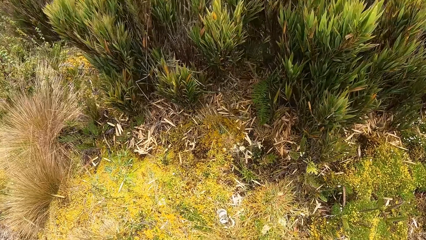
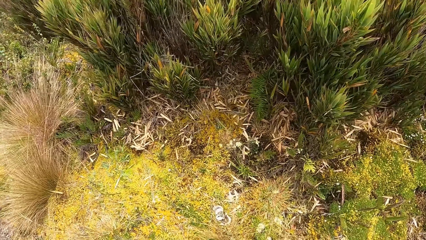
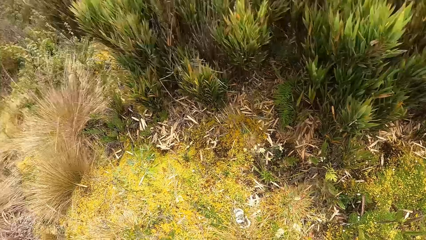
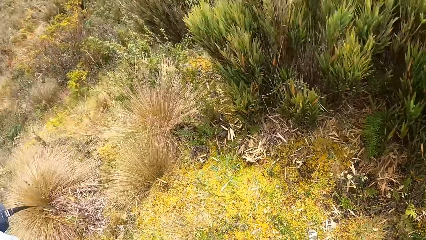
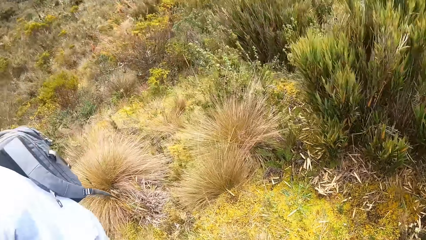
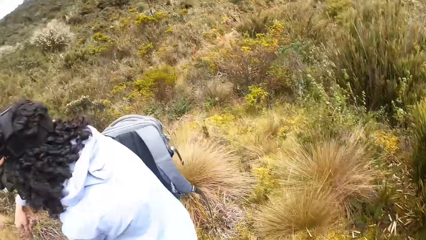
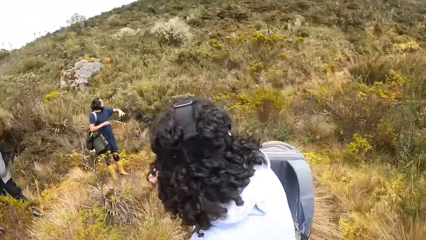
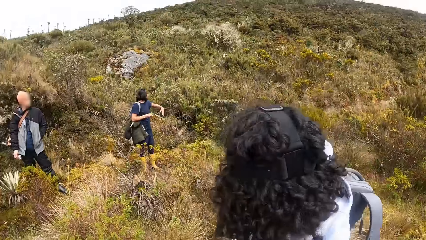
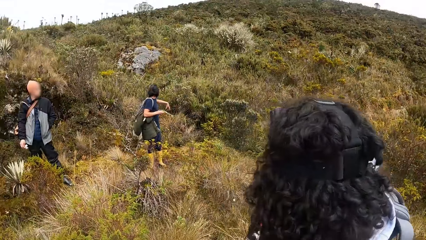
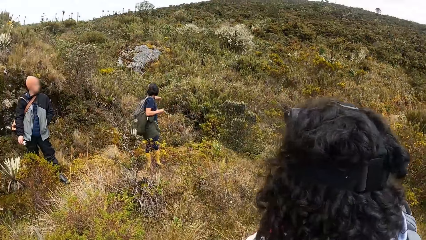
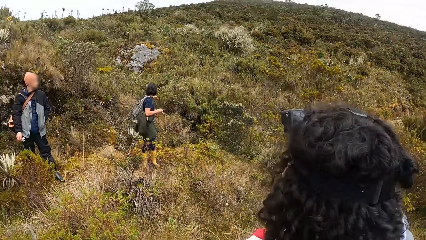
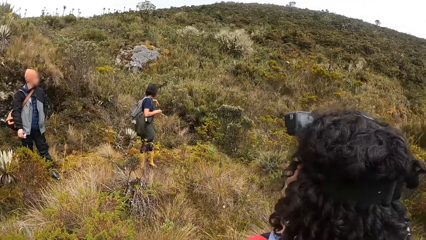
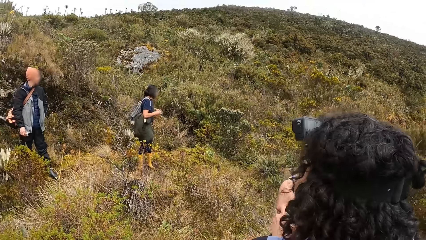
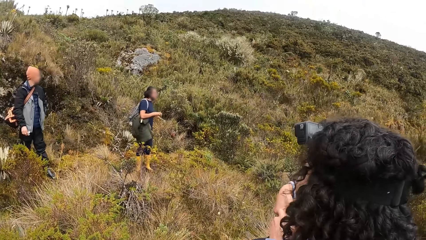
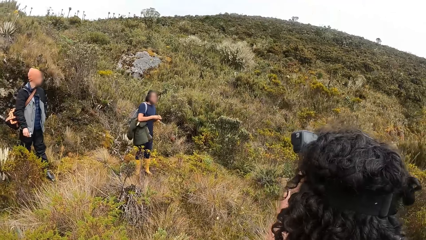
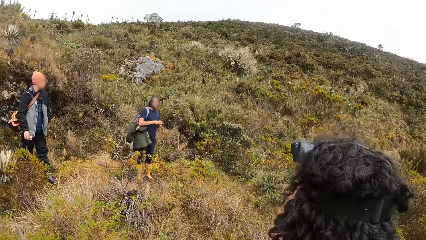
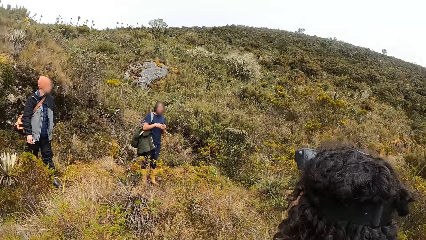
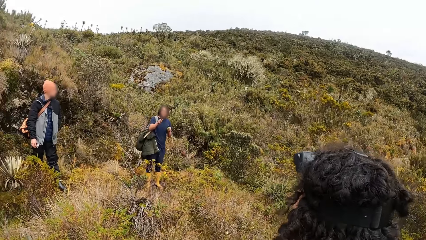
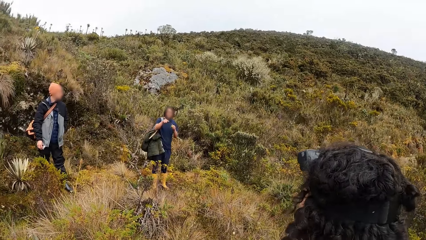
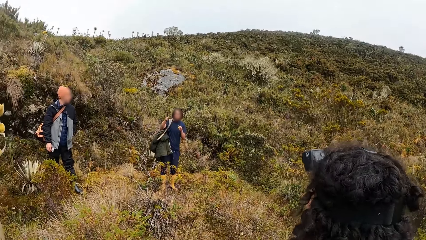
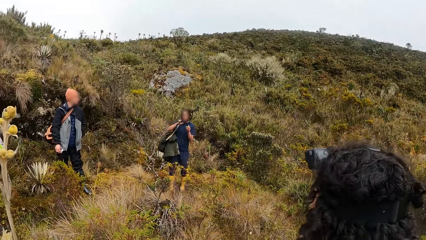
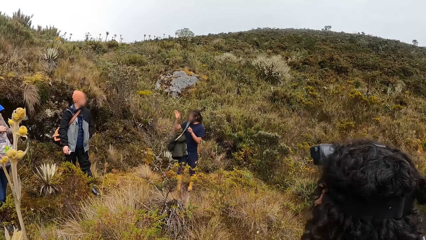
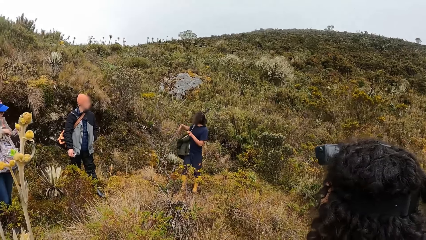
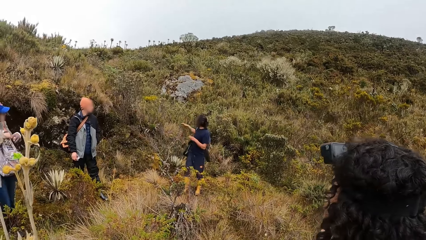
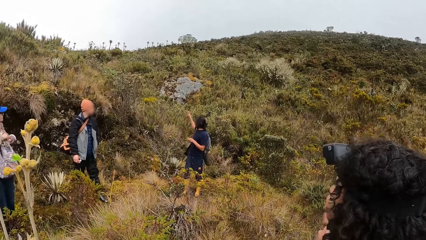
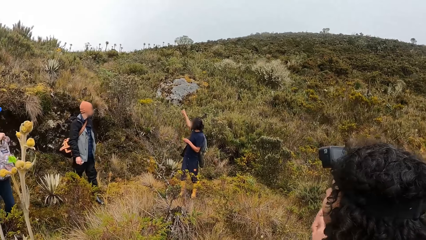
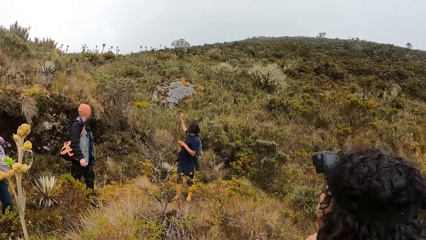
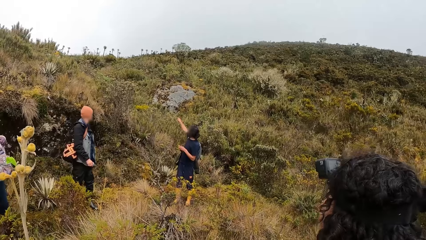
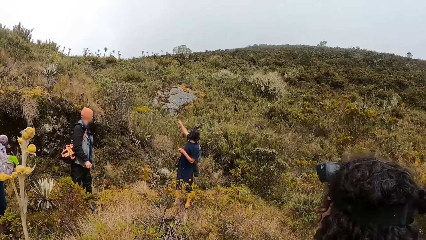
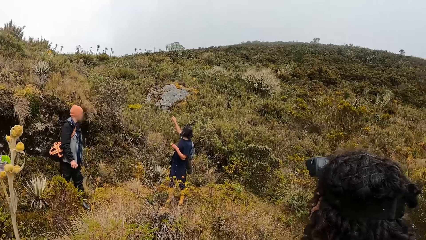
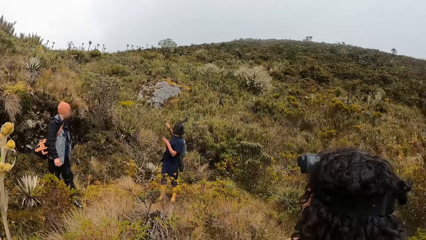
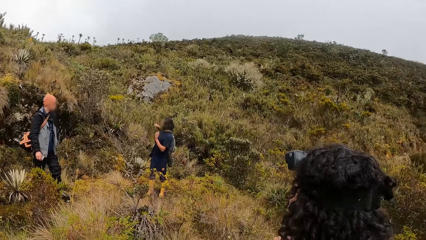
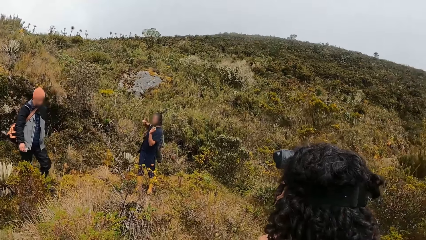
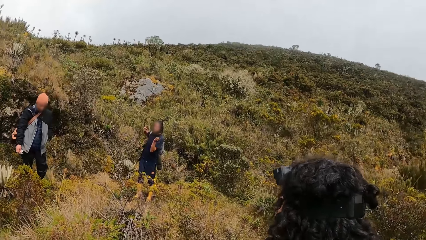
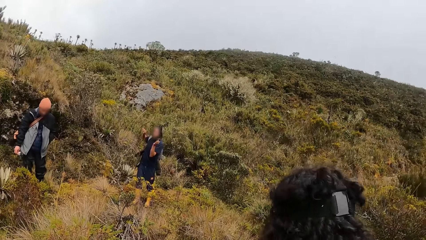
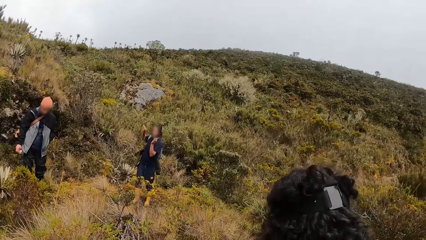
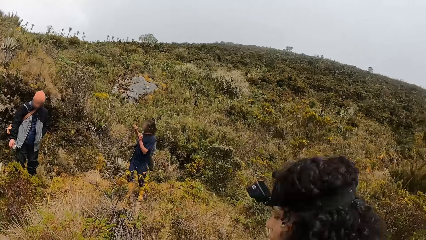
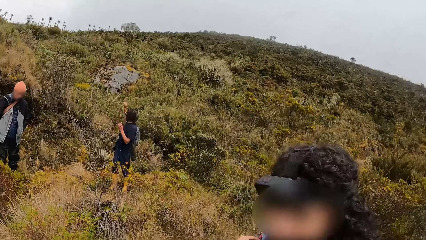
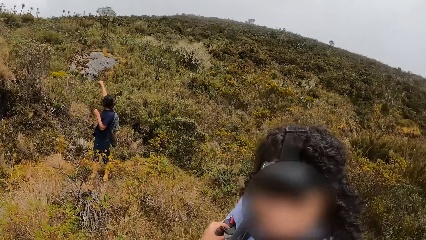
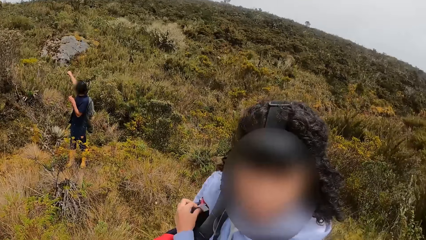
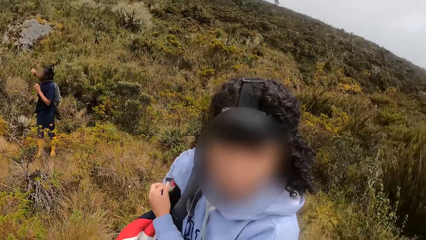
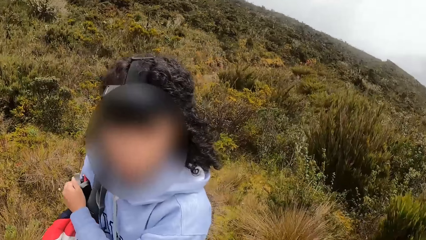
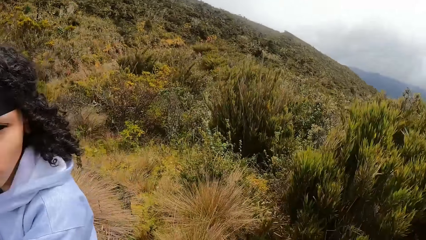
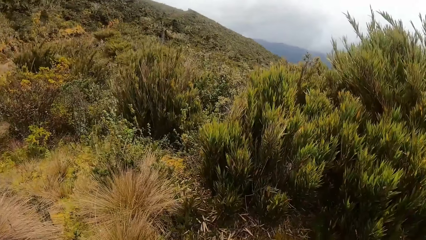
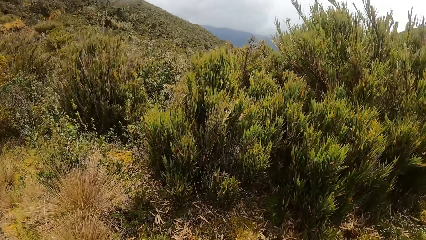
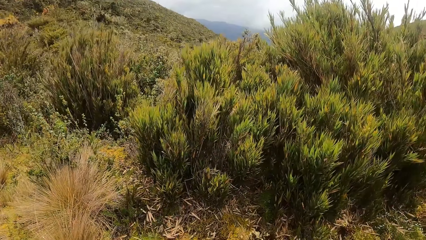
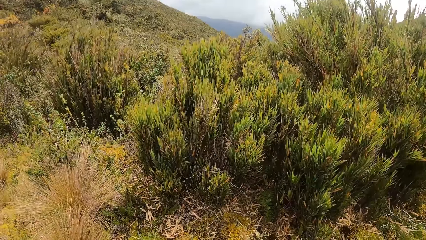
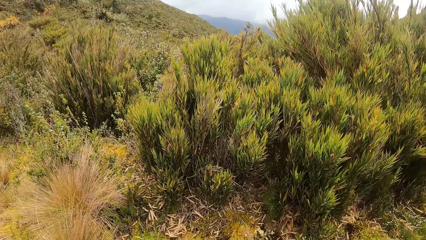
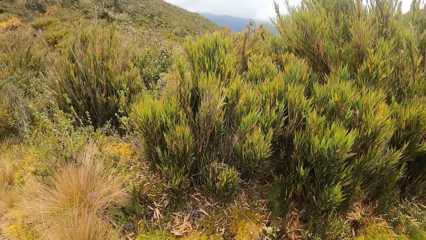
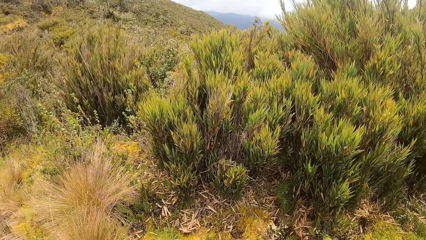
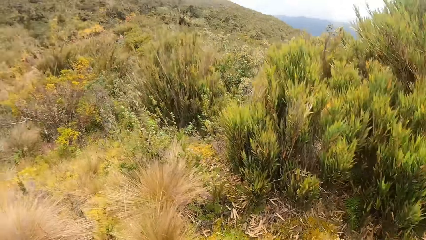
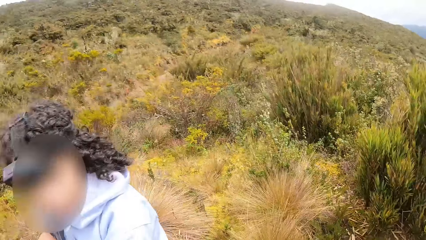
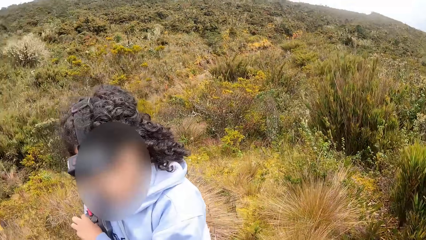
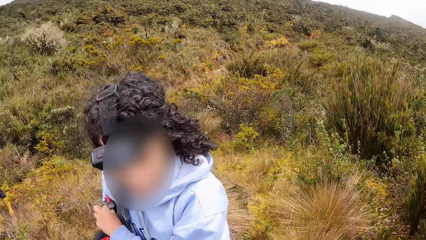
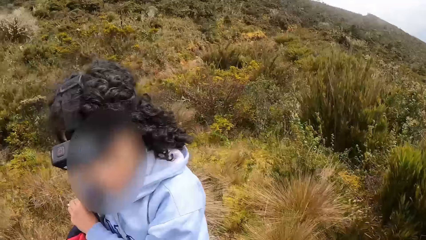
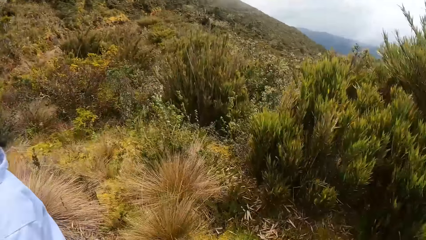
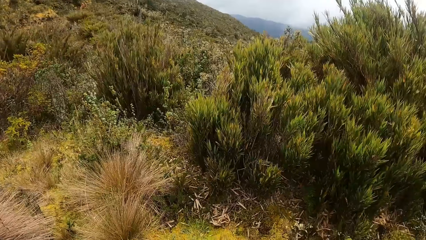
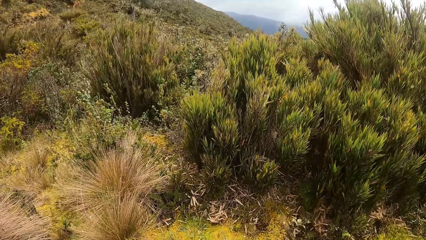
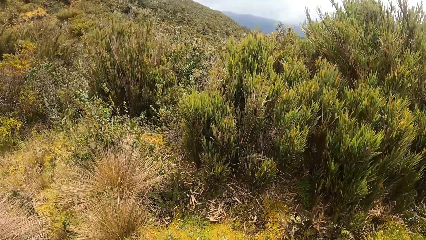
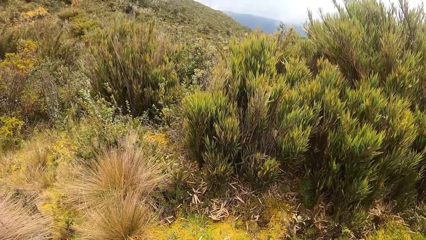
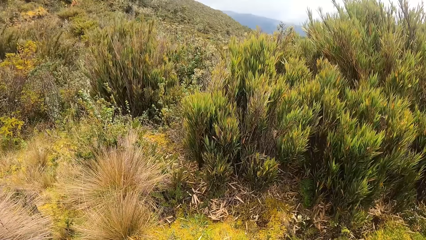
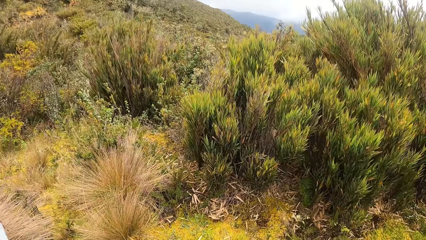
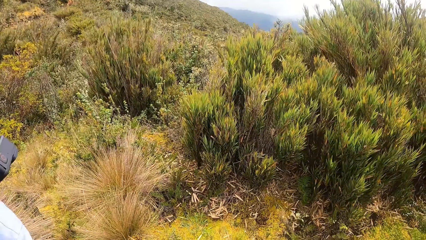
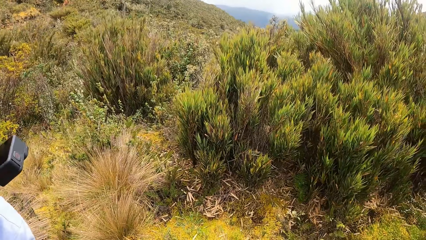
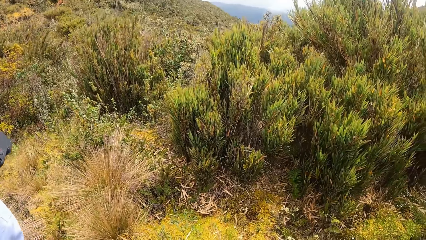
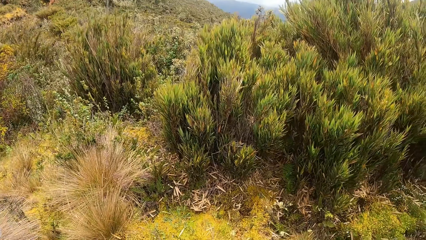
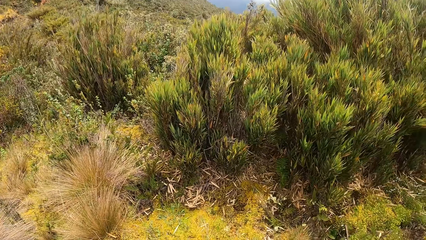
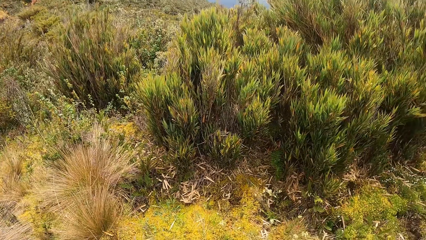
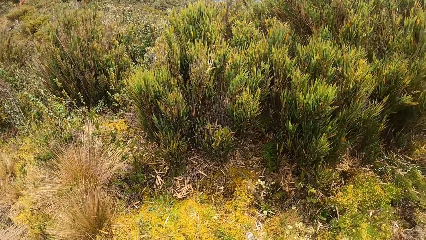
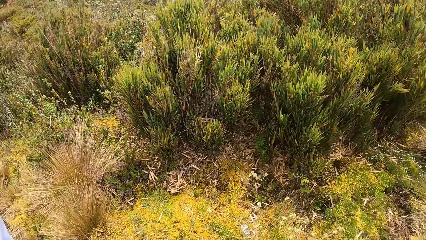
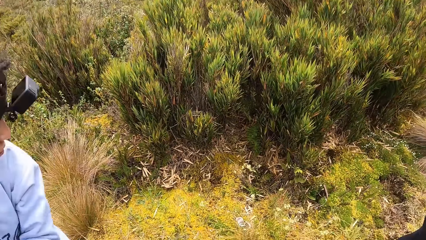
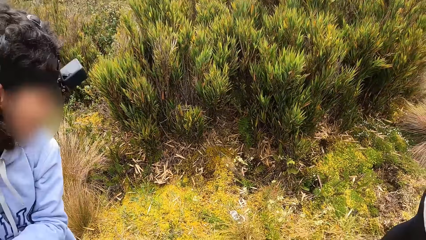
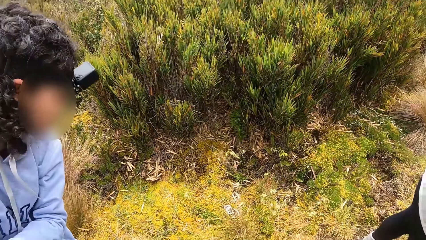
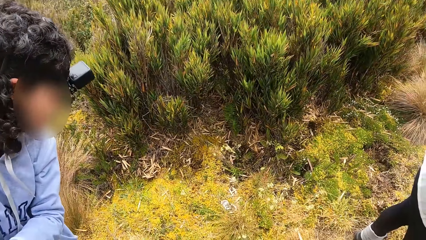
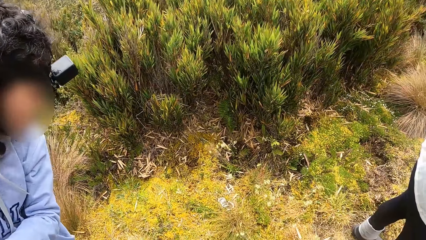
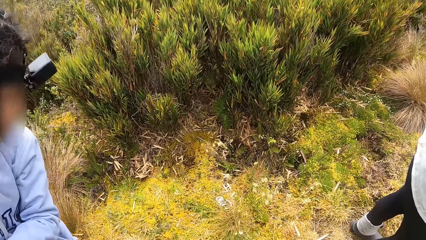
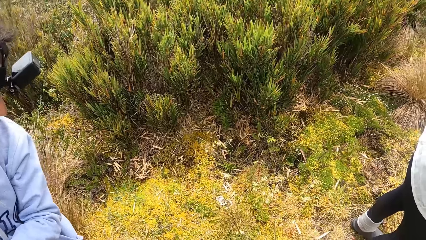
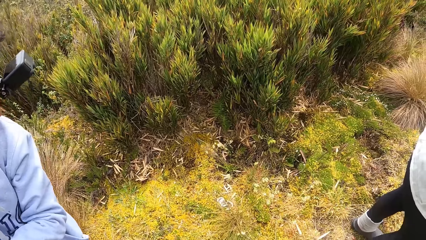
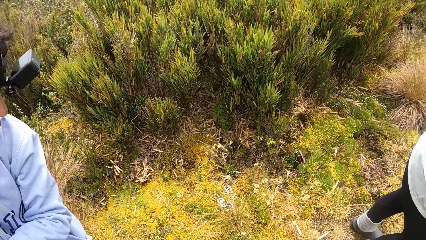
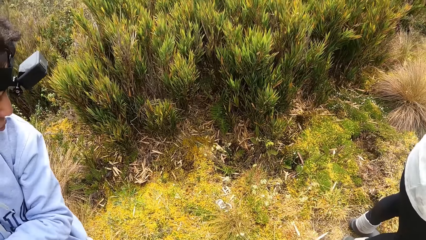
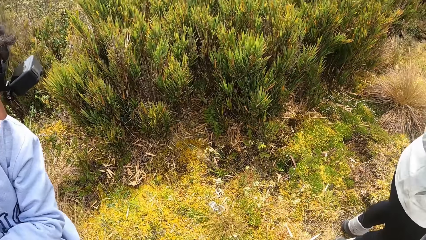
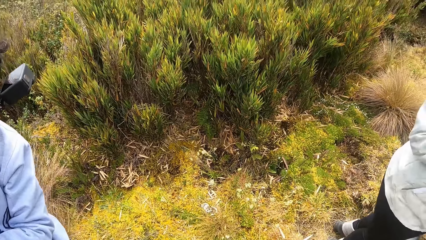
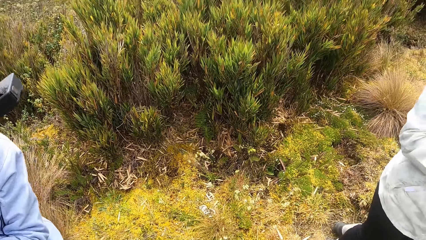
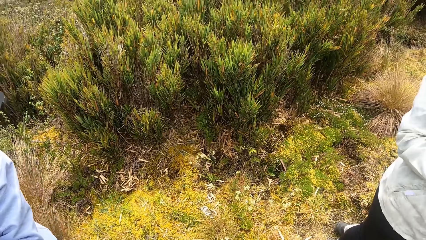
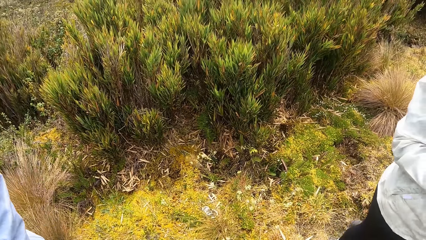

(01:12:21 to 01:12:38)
A person interacts with another person. A man sways his hand and points at the hill. A lady touches a bag. The camera wearer looks around.
